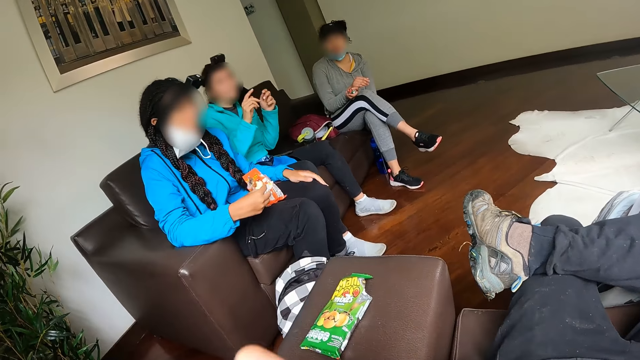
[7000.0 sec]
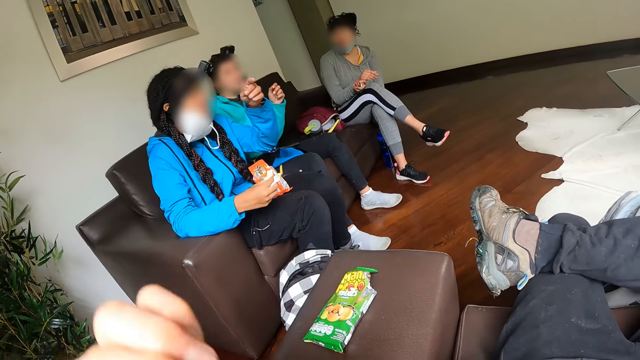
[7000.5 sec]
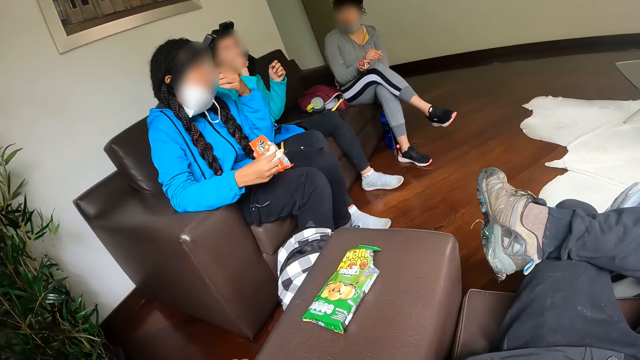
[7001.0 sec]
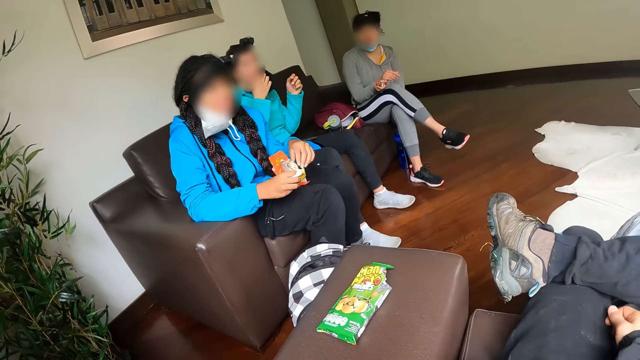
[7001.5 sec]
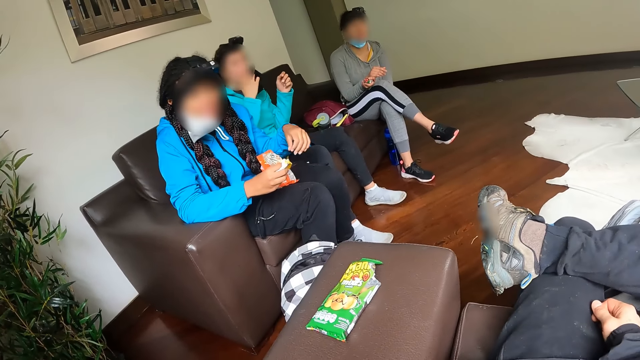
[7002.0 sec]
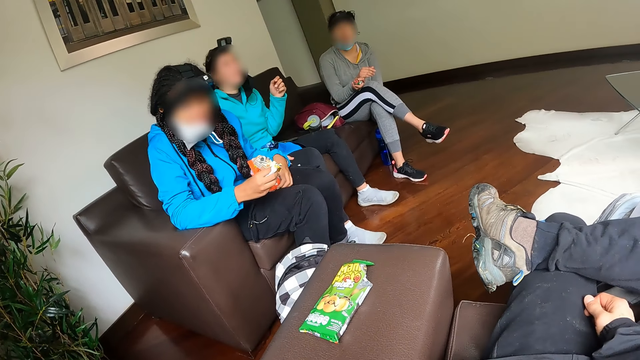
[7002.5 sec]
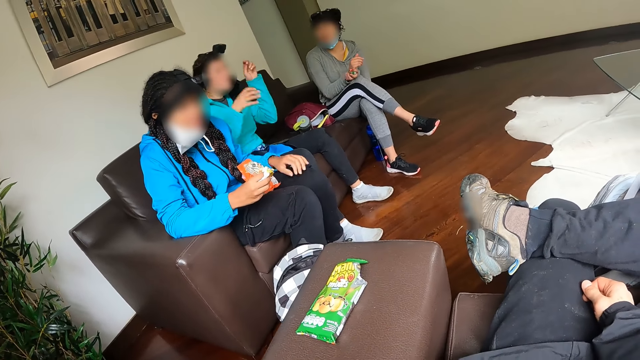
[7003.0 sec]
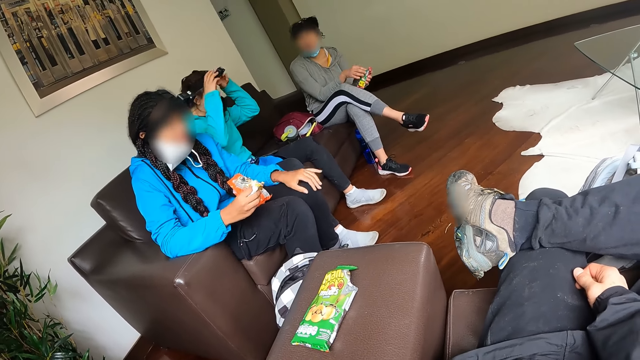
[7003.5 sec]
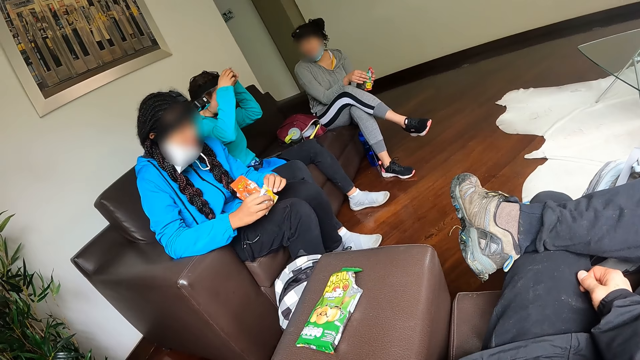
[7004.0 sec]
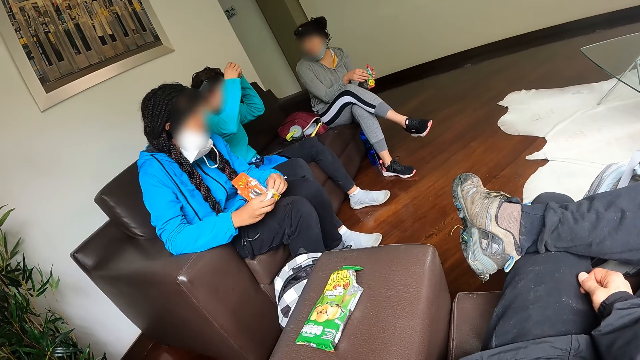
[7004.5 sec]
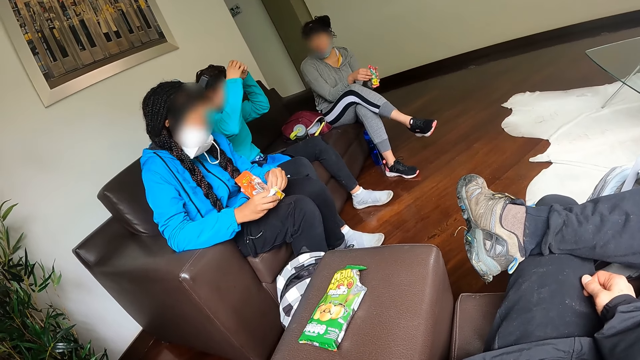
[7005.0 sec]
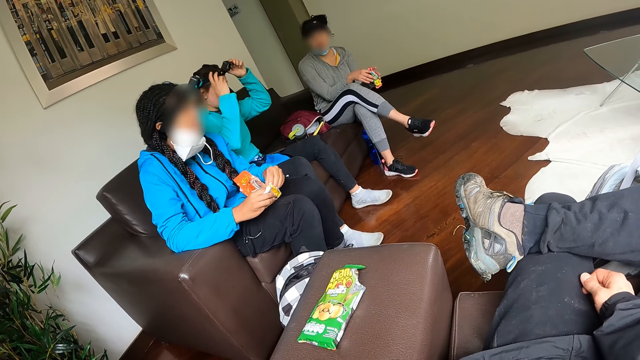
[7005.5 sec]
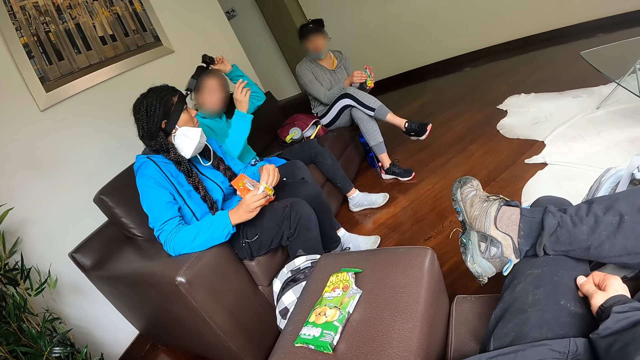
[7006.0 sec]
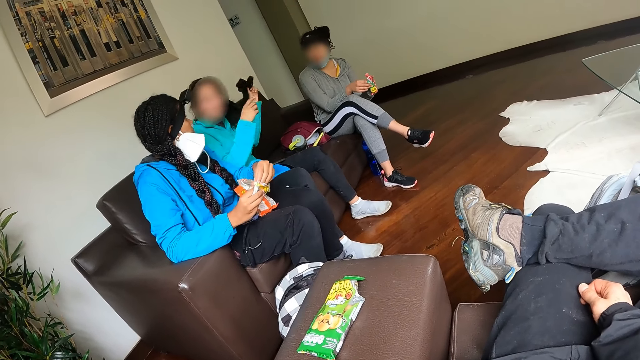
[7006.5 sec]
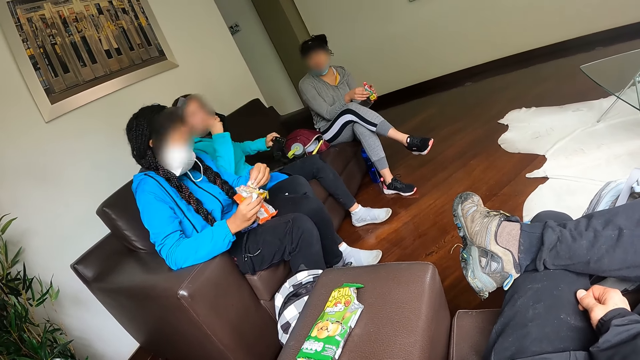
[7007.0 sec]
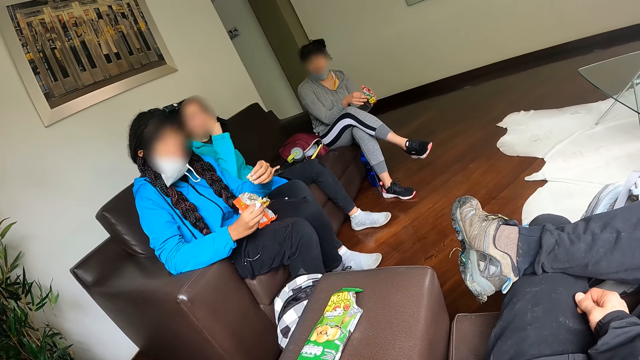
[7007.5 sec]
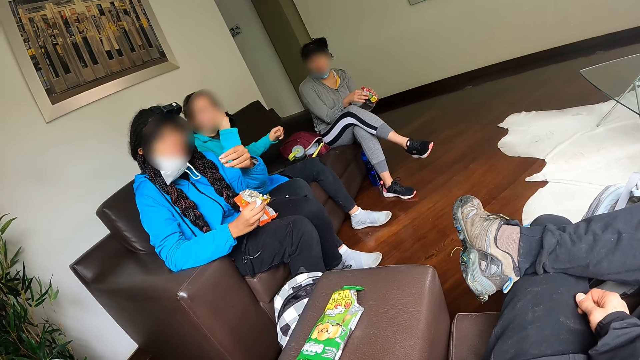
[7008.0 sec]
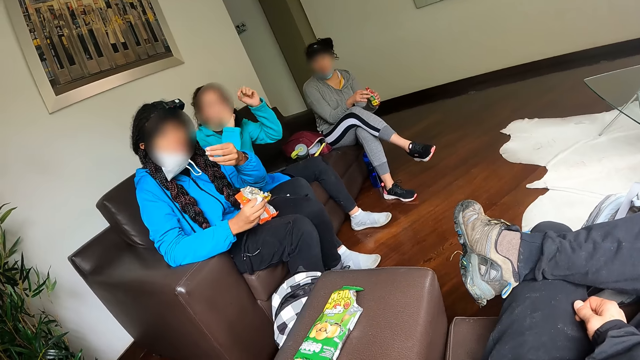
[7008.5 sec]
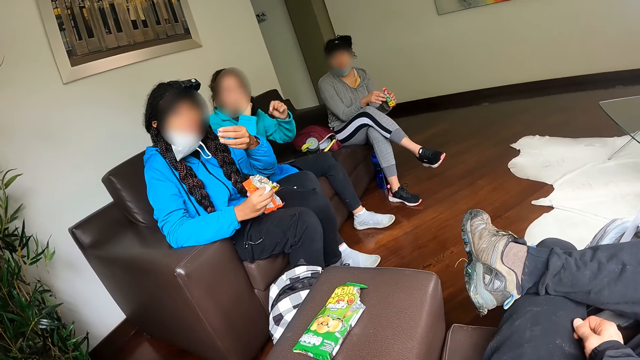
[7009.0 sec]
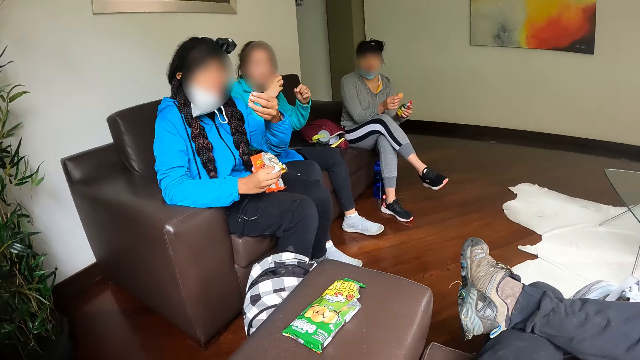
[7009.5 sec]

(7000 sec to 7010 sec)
The camera wearer eats a nut. A woman converses with the camera wearer. The woman removes the camera on her head with both hands. Another woman picks the biscuit from the packet with her right hand. A third woman picks the biscuit from the packet with her left hand. The first woman converses with the camera wearer and drops the camera on the chair with her left hand.

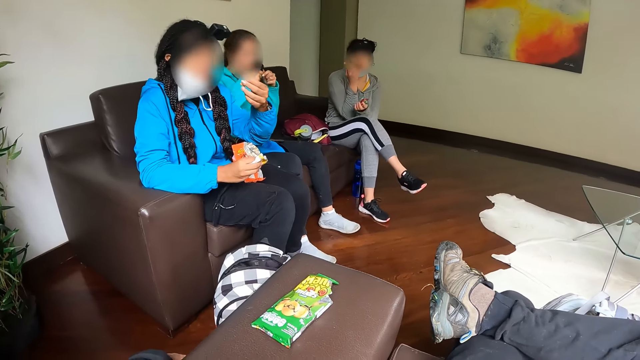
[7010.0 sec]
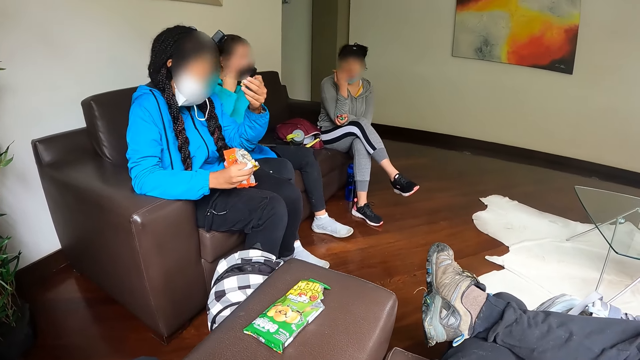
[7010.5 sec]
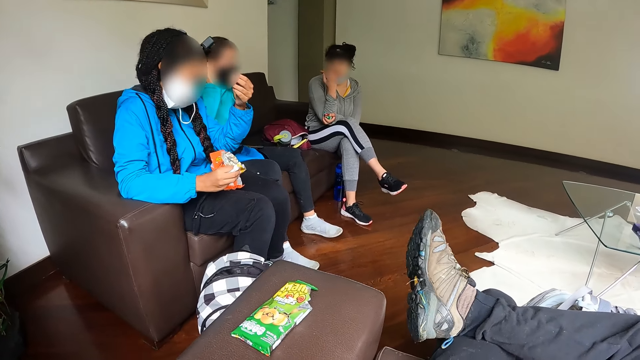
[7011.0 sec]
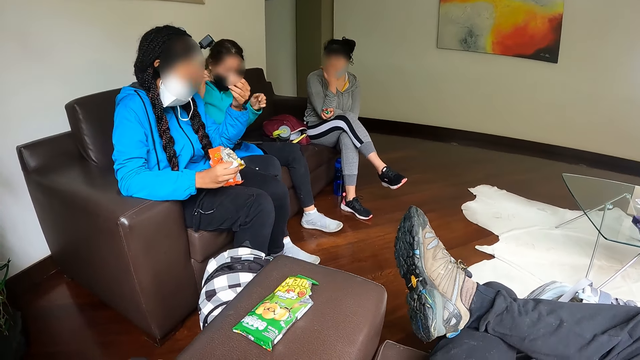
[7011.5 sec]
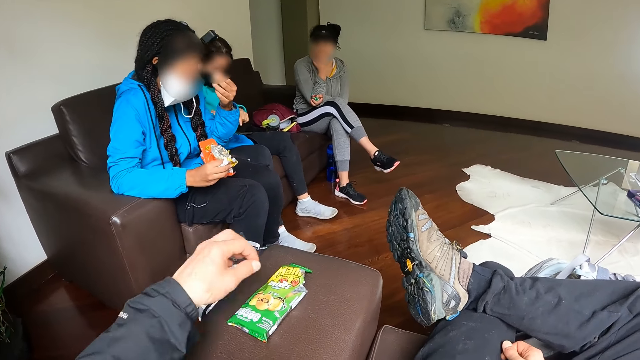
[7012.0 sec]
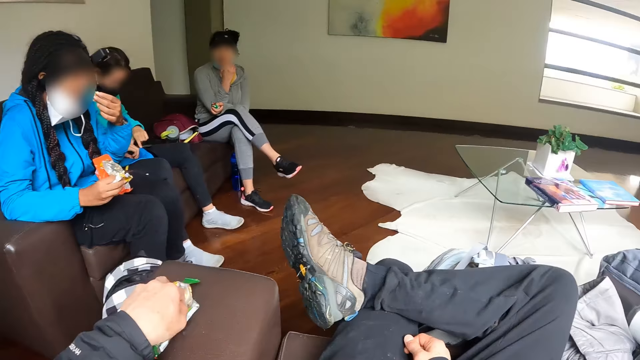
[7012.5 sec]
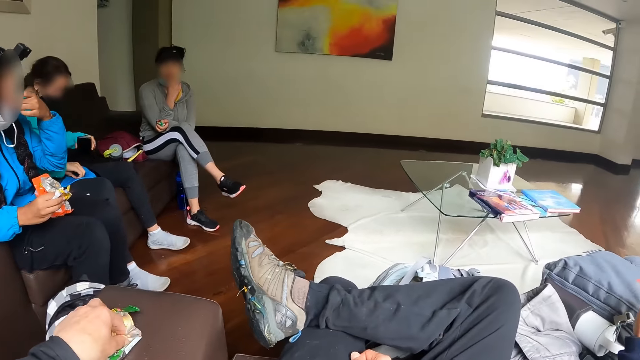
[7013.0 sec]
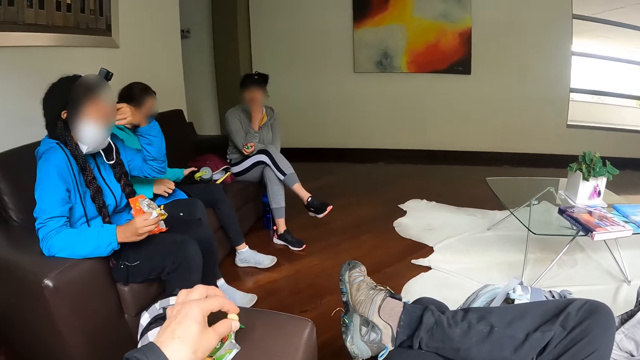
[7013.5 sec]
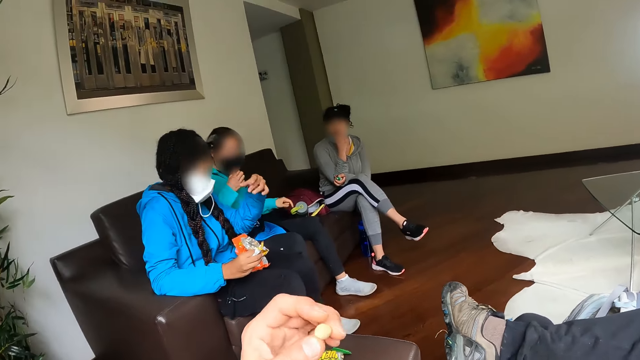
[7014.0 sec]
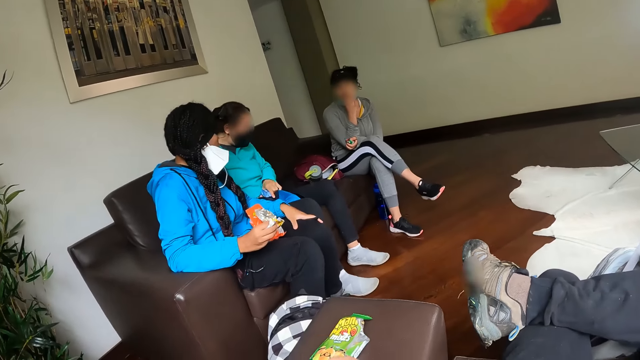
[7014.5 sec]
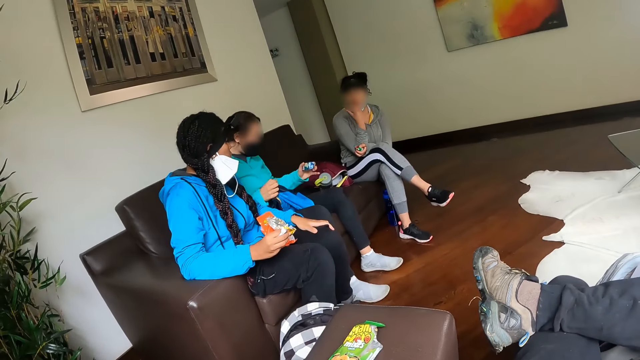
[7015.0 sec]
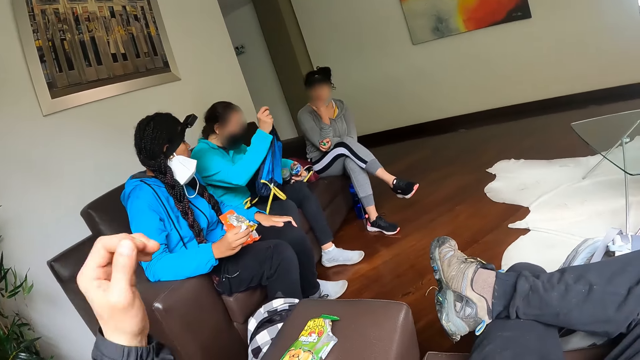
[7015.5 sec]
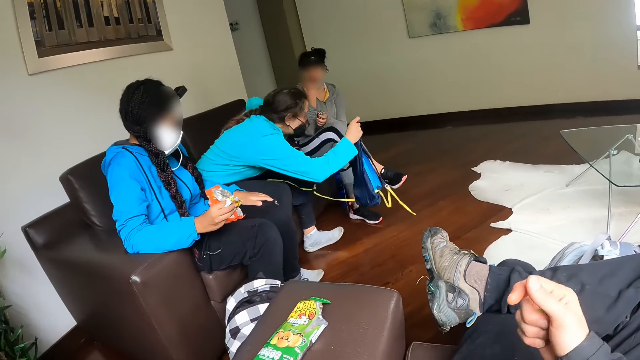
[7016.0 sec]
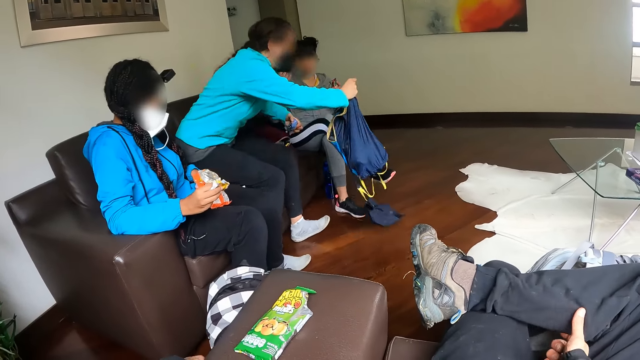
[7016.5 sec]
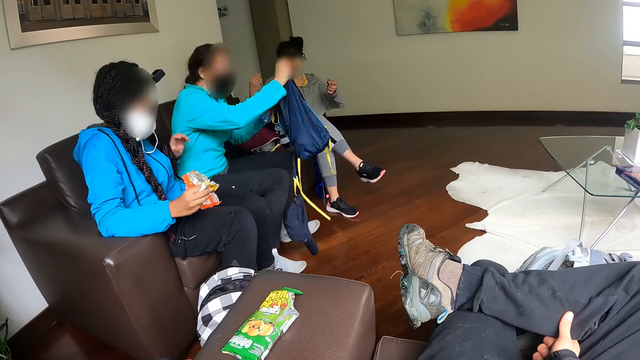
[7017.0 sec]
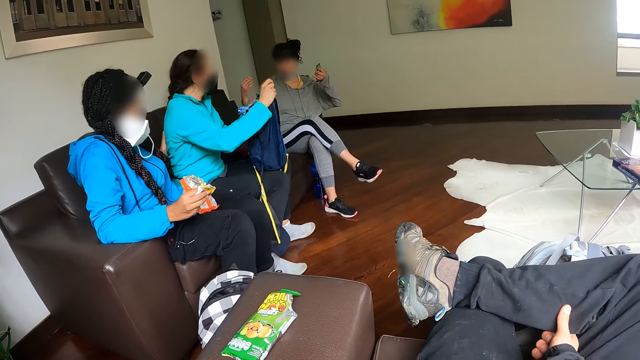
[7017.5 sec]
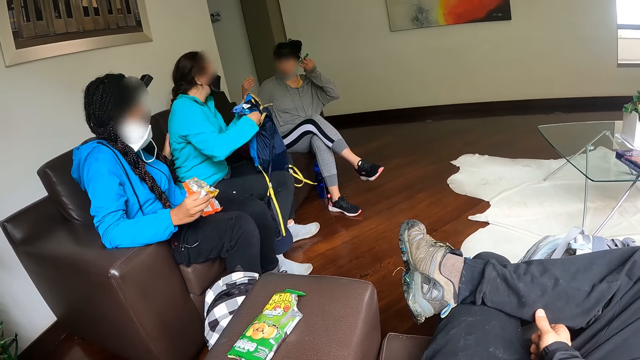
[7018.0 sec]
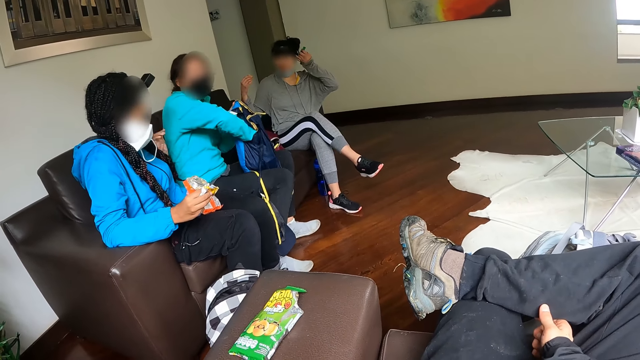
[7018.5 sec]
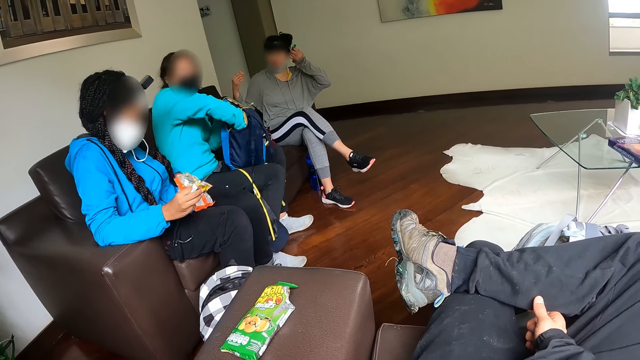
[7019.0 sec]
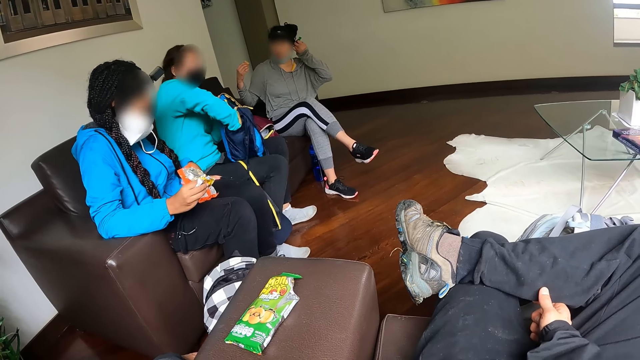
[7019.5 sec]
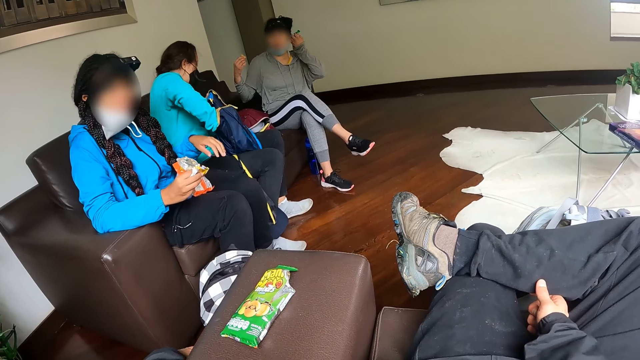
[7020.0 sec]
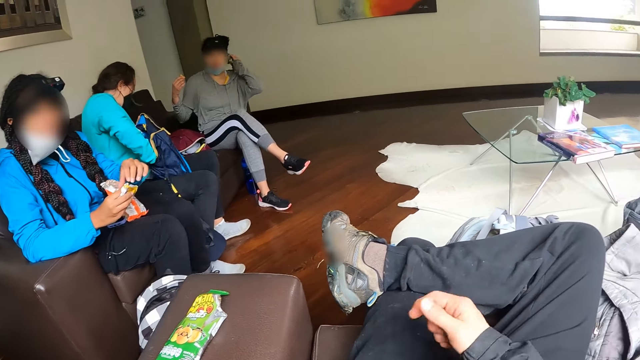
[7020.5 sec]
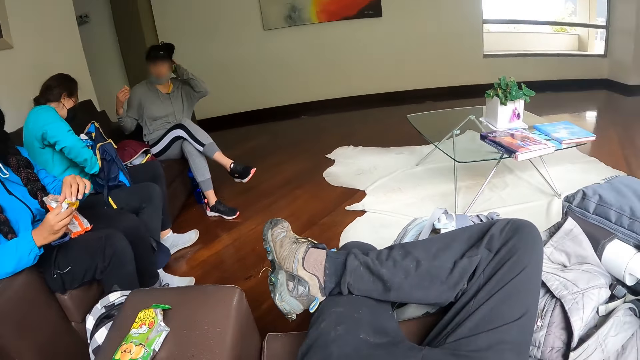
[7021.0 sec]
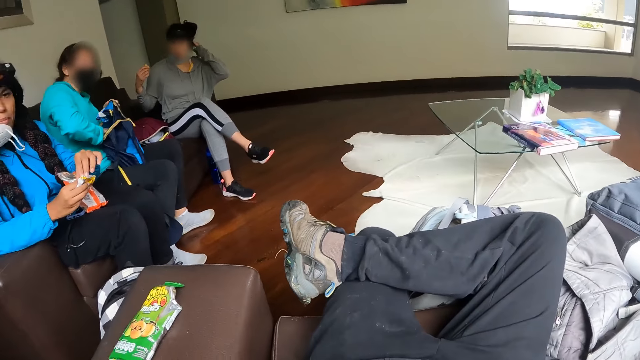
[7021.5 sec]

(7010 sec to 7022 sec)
A woman wears a mask. The camera wearer picks the biscuit or nut from the arm of the chair with his left hand. The woman moves the phone on her lap to the chair with her left hand. Another woman eats the biscuit with her left hand. The first woman carries the bag from the chair with her left hand. The camera wearer eats the nut. The first woman adjusts herself on the couch. She searches through the bag with her right hand. A person adjusts a camera. The second woman picks the biscuit from the packet with her left hand.
